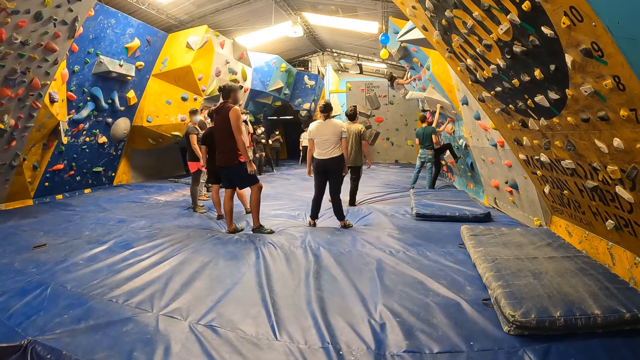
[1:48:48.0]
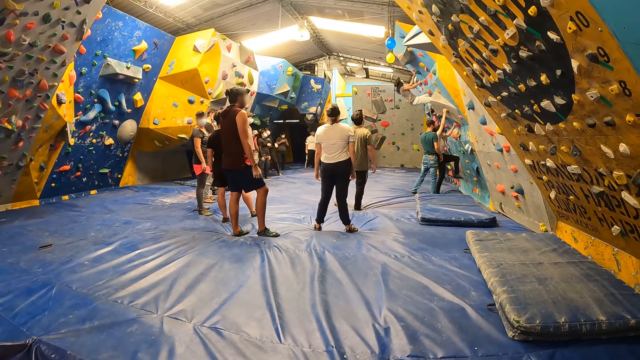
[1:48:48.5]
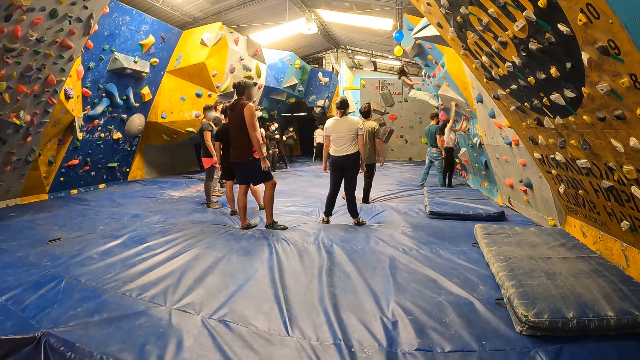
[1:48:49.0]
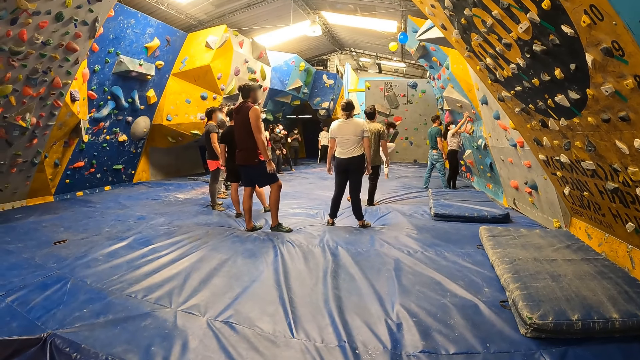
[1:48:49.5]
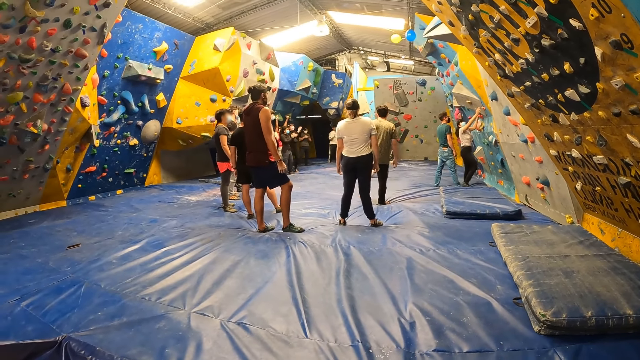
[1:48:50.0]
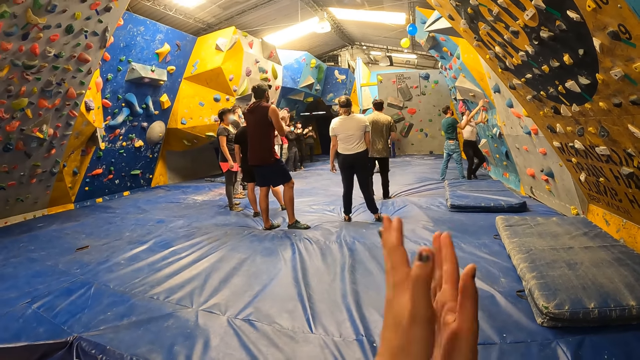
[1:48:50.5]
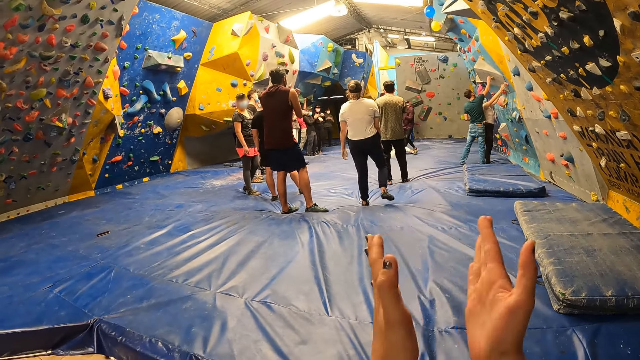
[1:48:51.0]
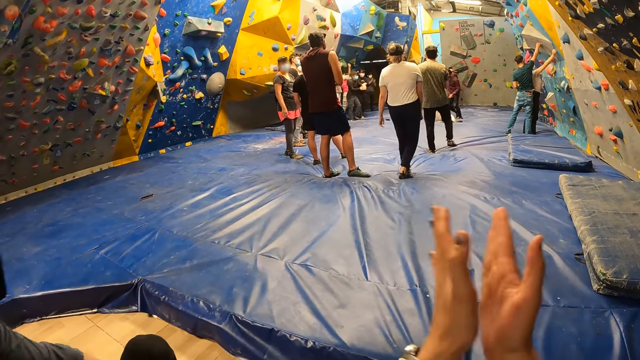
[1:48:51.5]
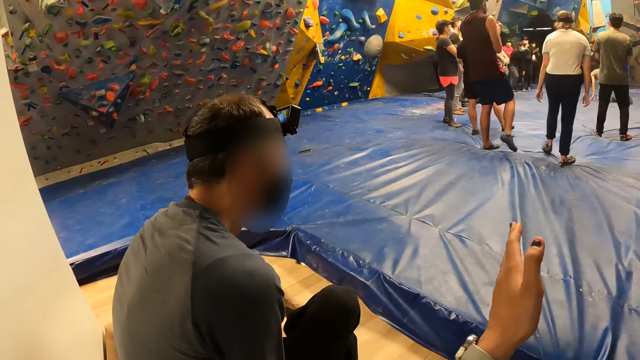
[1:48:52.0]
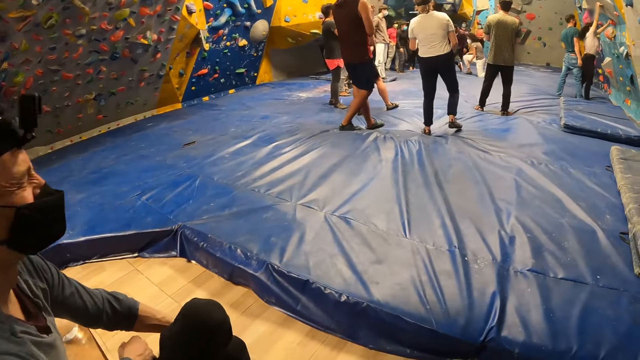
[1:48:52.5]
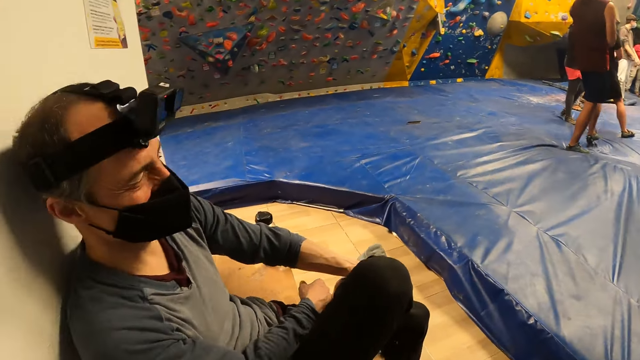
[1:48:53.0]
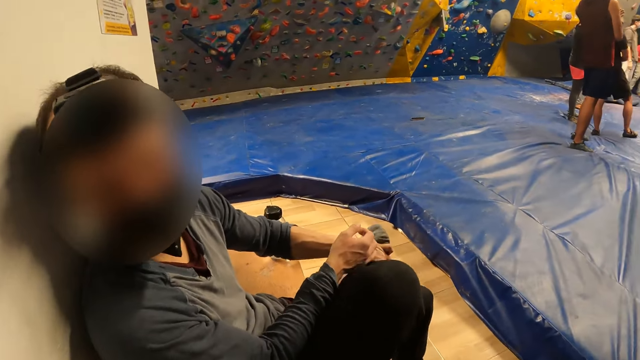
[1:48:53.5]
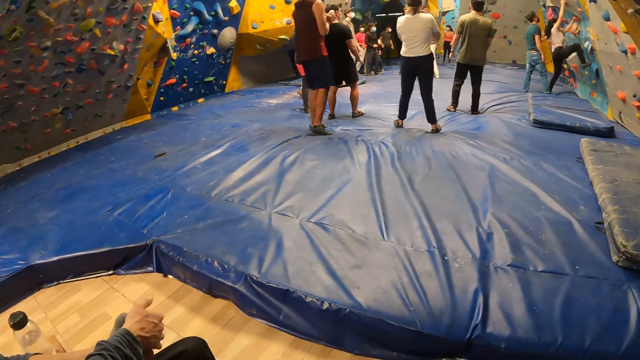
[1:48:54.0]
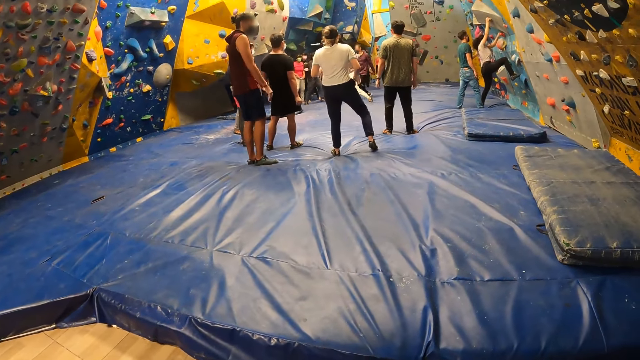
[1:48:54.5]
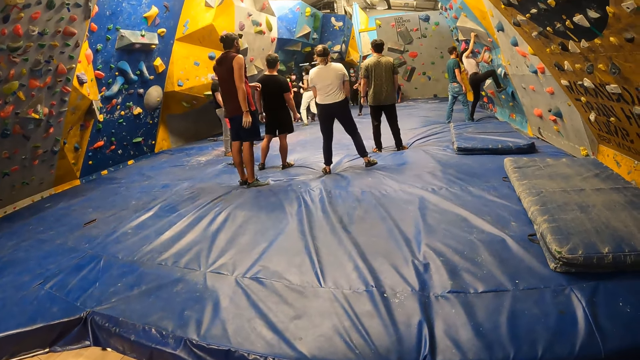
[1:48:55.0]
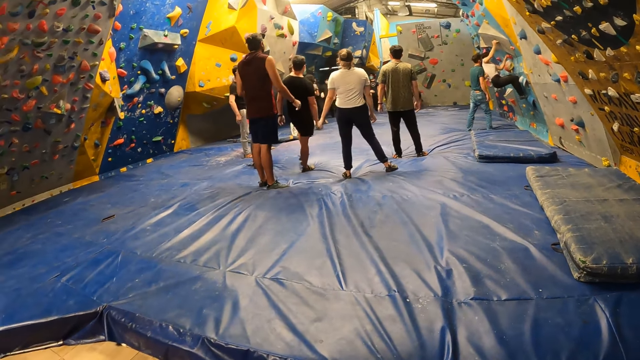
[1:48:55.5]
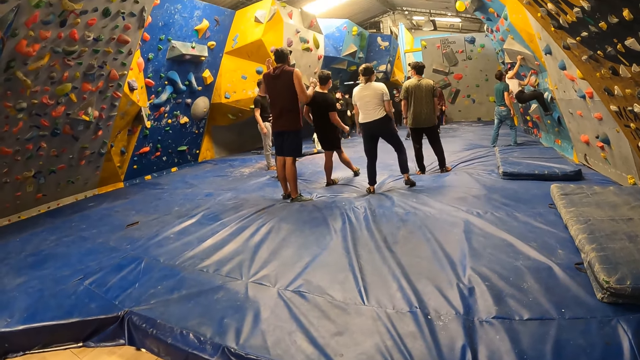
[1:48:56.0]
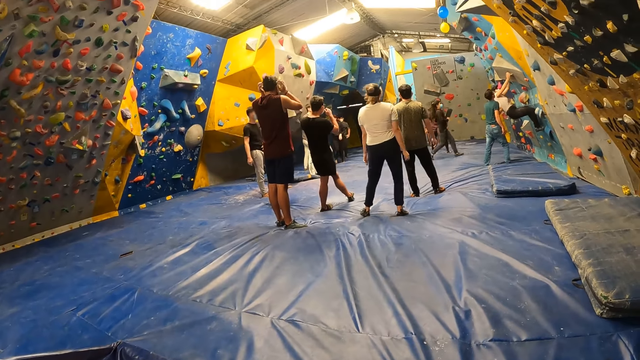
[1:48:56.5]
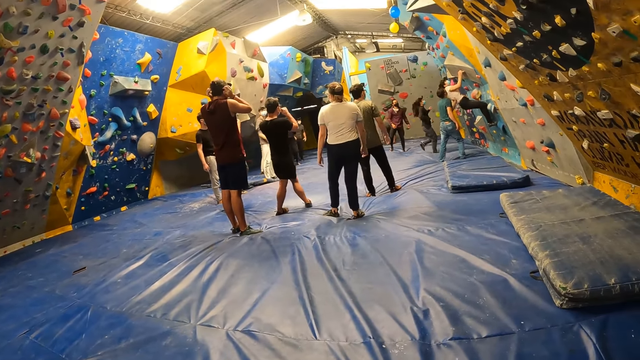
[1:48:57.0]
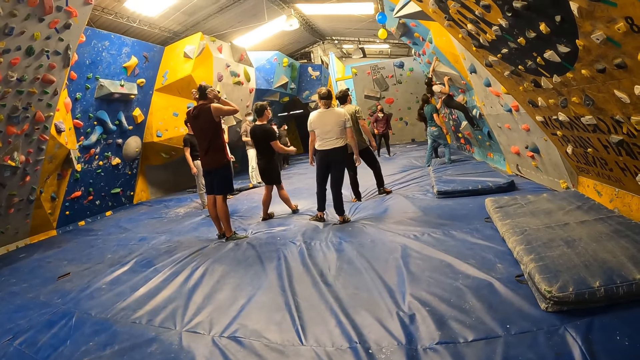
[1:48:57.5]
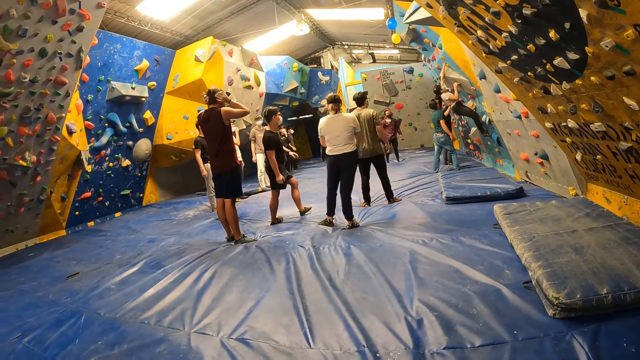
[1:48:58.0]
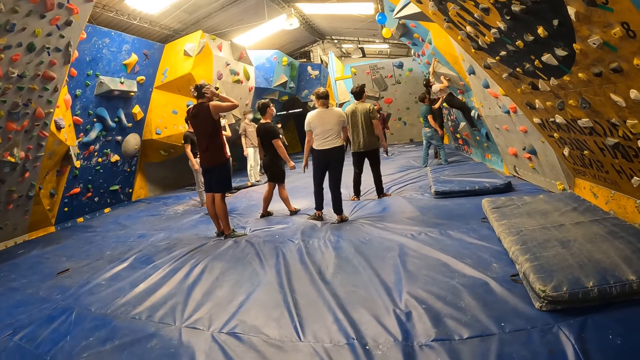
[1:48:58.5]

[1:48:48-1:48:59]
The camera wearer claps both hands. A man interacts with the camera wearer. The camera wearer looks around. The man puts a hand on his leg.

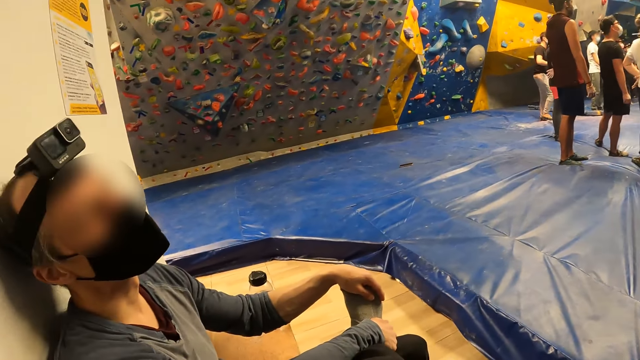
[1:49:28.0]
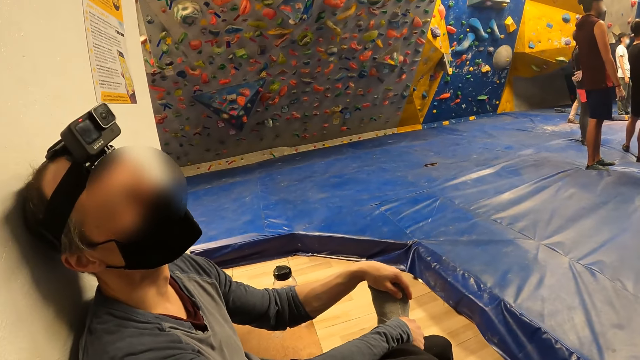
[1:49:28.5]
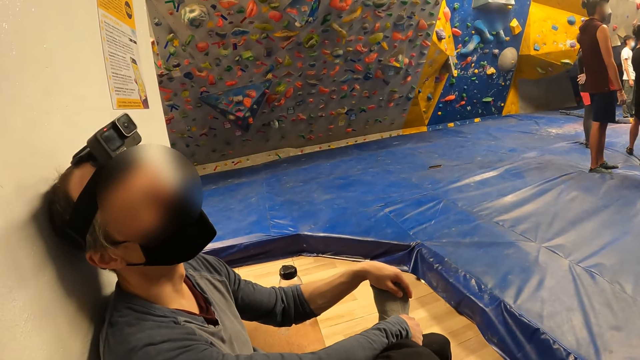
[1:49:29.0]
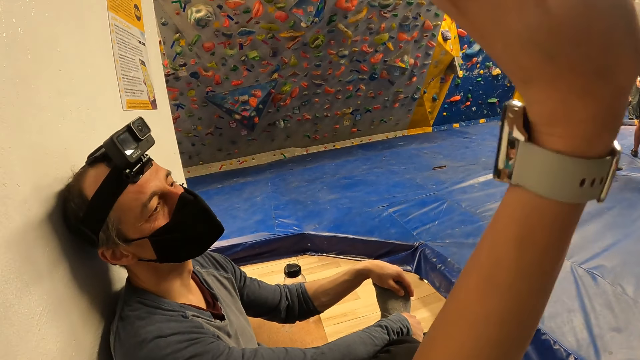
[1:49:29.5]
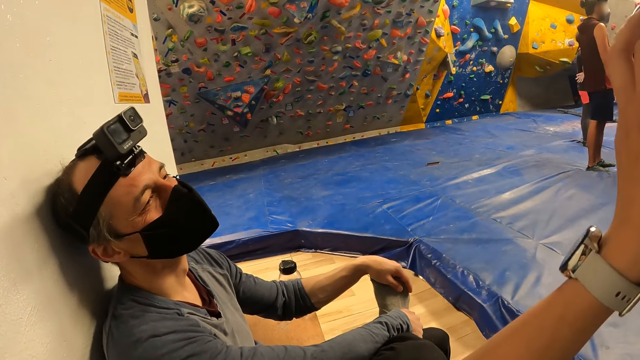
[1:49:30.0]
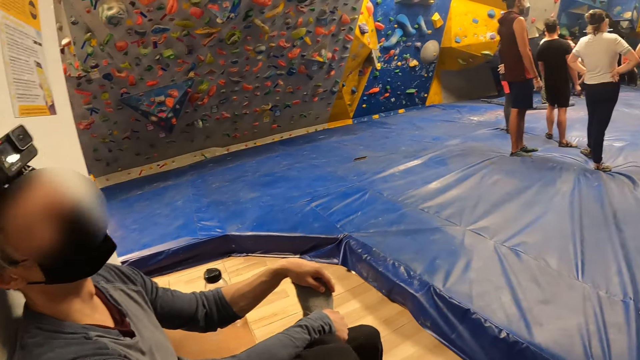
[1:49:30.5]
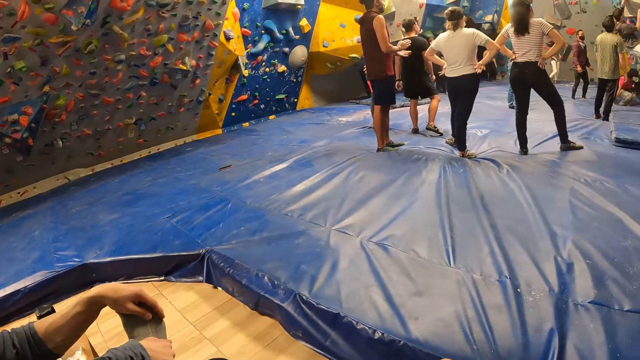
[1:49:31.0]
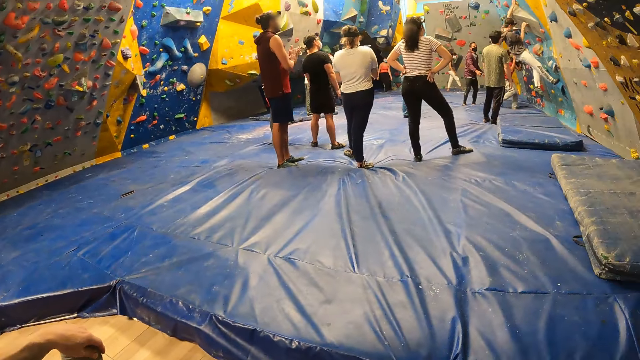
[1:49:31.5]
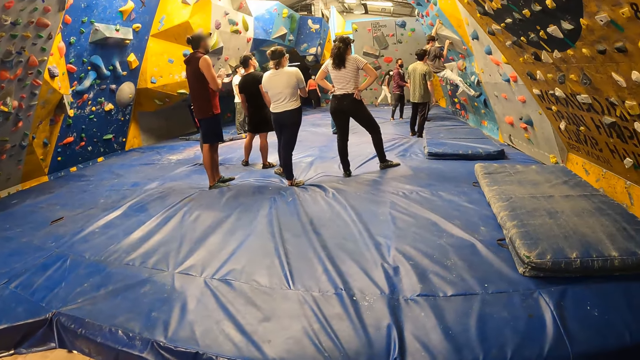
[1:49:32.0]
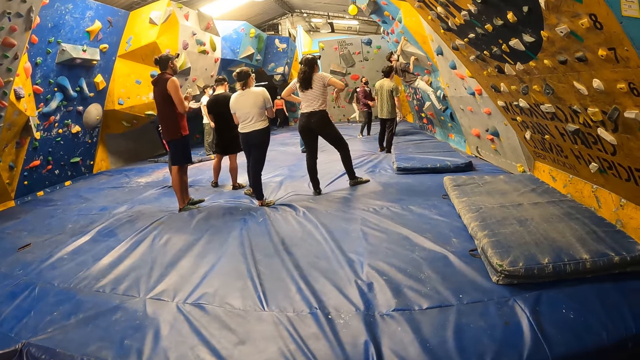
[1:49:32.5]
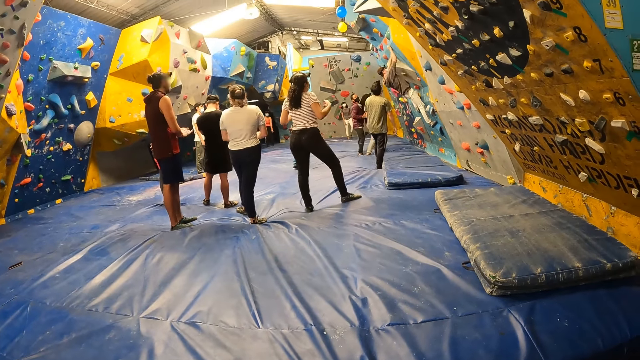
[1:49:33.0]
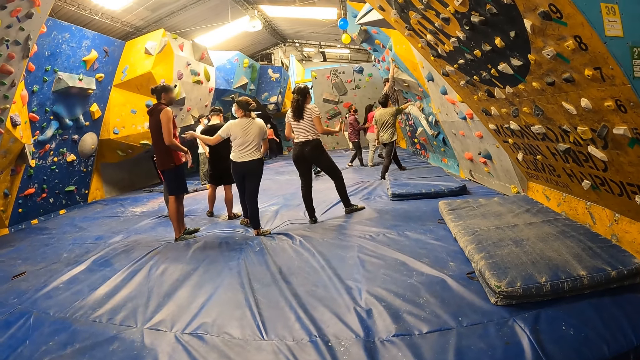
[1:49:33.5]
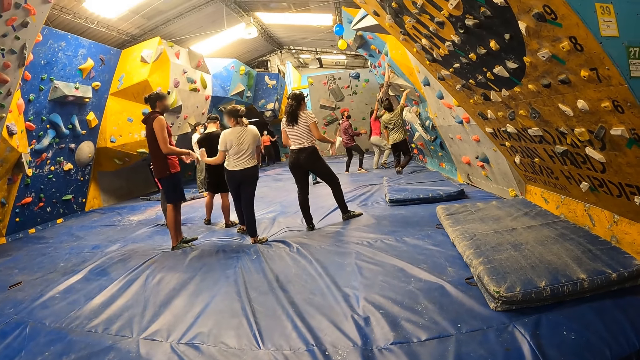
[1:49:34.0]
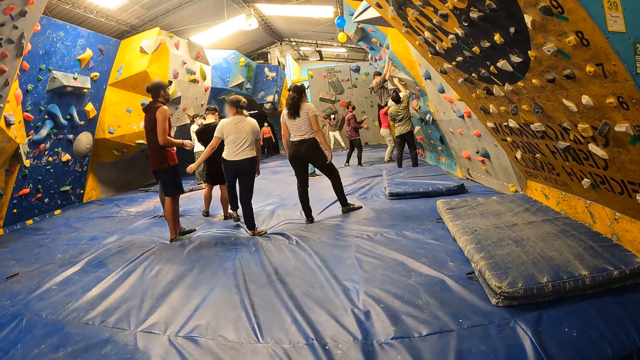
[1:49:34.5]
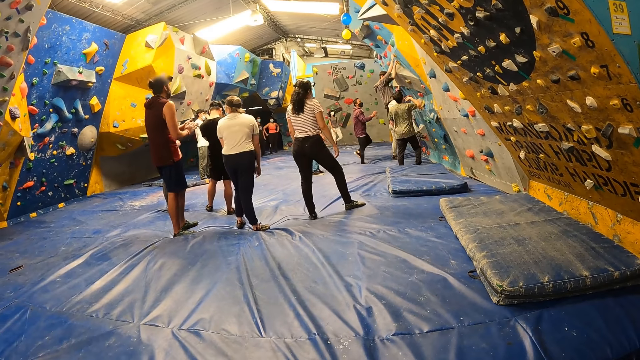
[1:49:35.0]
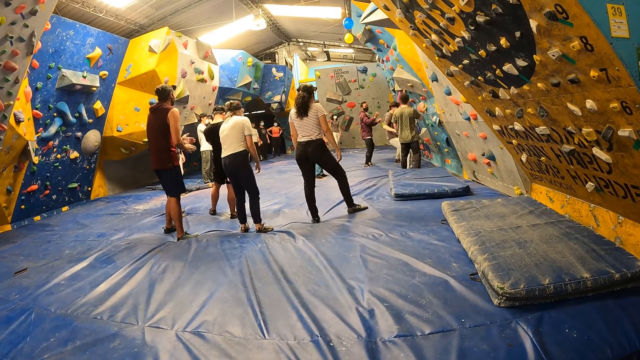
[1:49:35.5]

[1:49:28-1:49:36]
The camera wearer raises her left hand. She looks around.

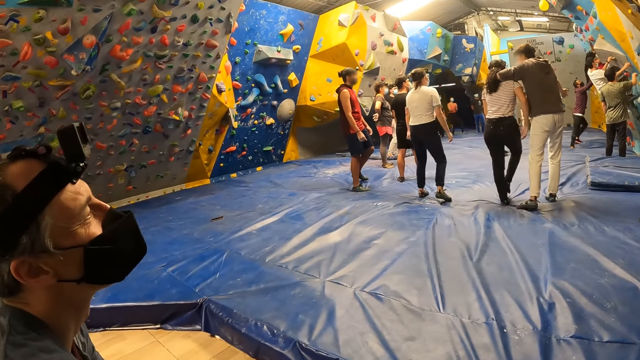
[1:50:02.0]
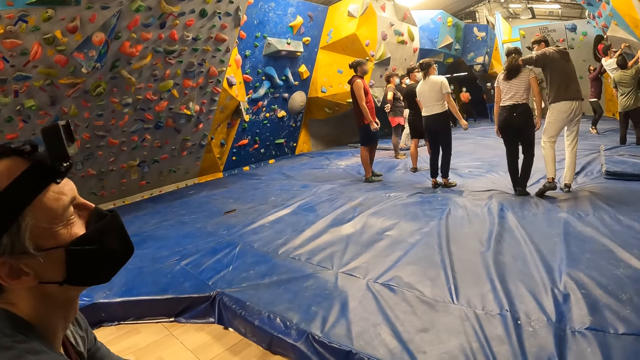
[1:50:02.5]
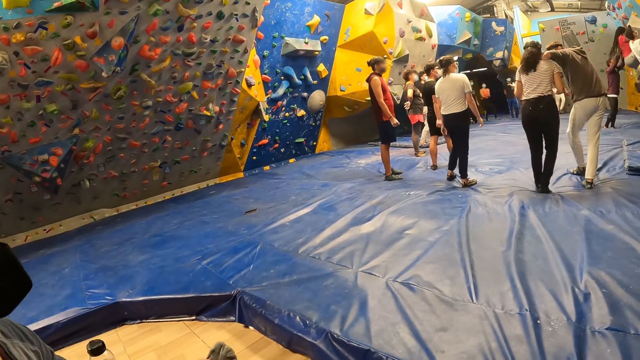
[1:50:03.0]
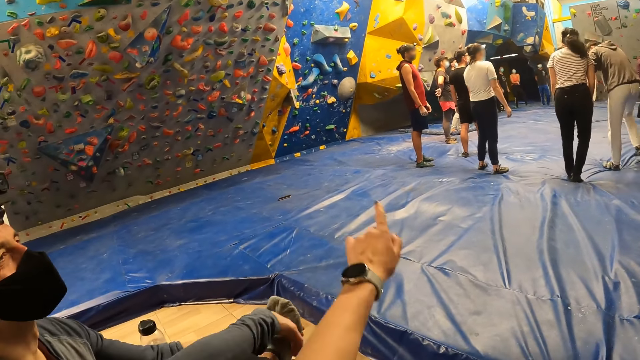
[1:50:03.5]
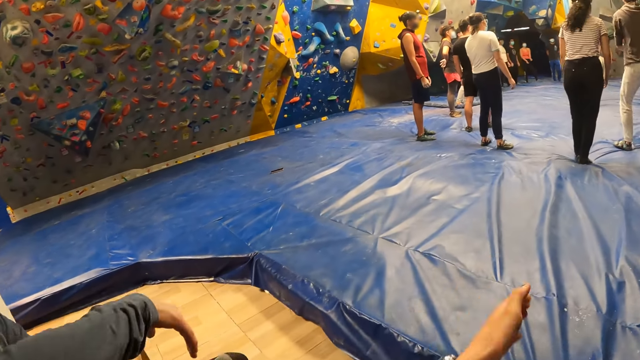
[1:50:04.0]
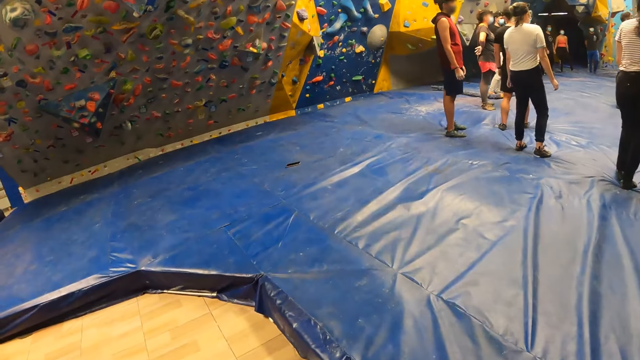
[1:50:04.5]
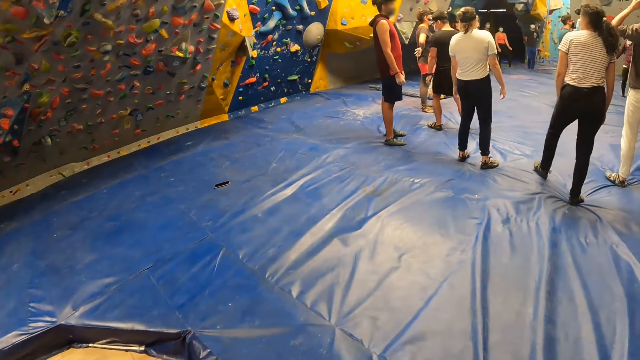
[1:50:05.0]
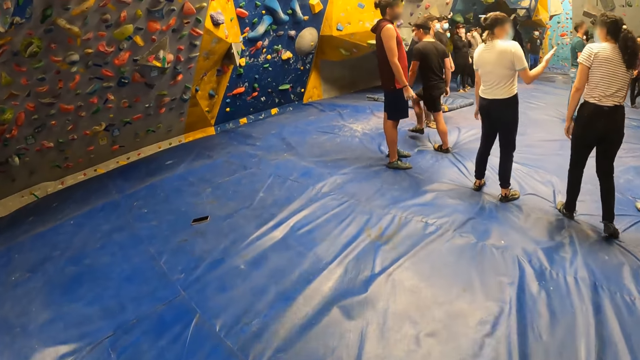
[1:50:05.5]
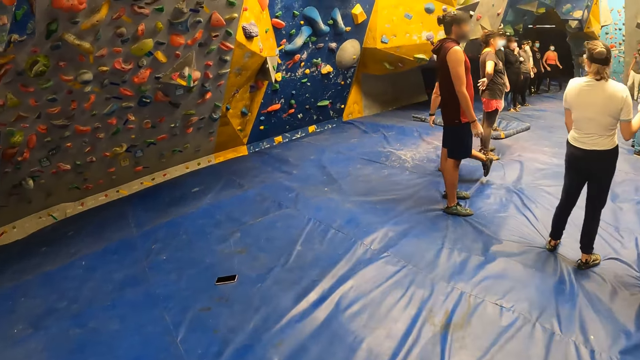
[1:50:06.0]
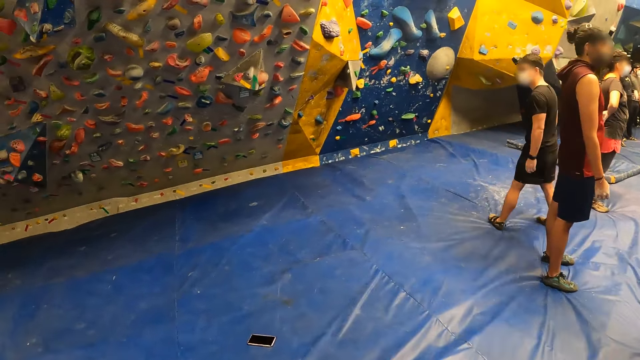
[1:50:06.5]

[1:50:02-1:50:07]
The camera wearer points a finger. They walk to the bouldering wall.
